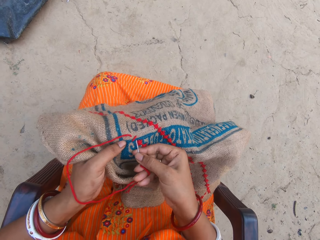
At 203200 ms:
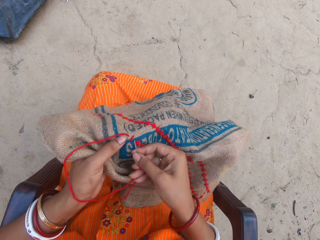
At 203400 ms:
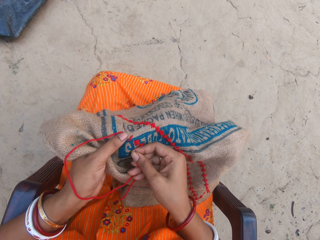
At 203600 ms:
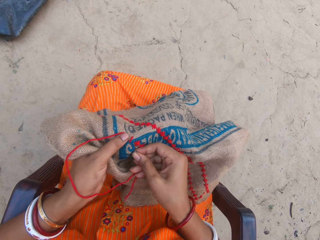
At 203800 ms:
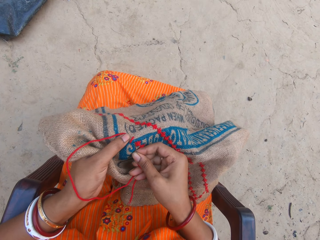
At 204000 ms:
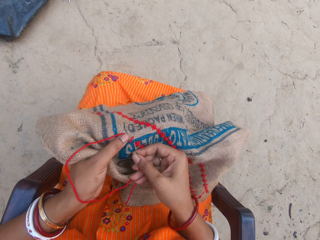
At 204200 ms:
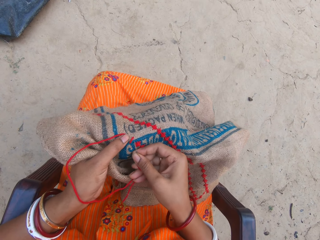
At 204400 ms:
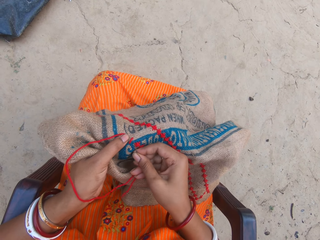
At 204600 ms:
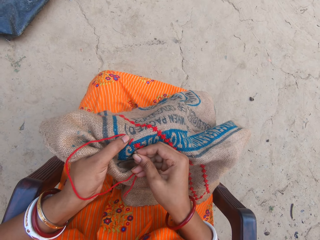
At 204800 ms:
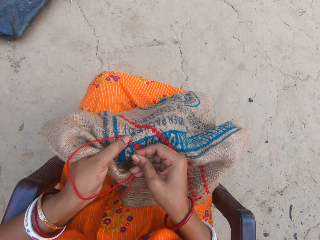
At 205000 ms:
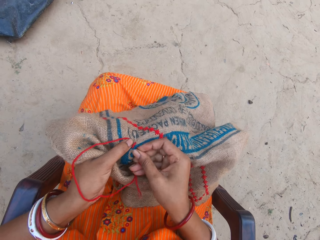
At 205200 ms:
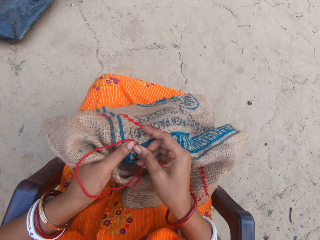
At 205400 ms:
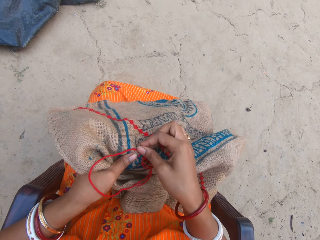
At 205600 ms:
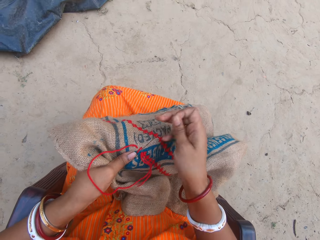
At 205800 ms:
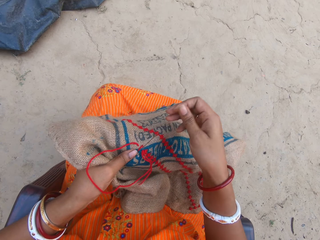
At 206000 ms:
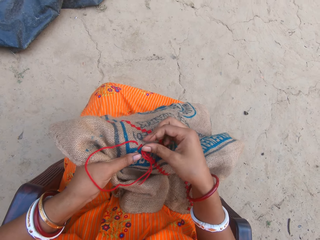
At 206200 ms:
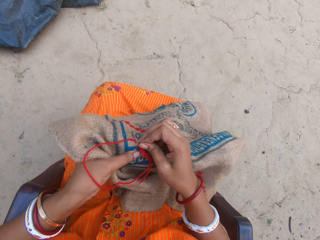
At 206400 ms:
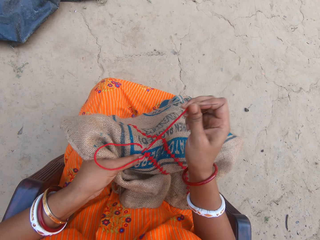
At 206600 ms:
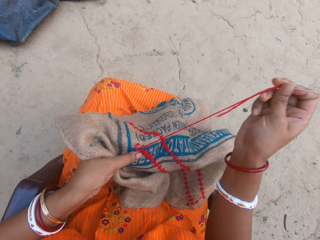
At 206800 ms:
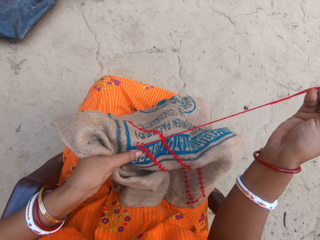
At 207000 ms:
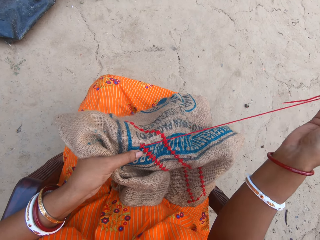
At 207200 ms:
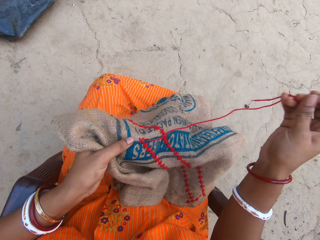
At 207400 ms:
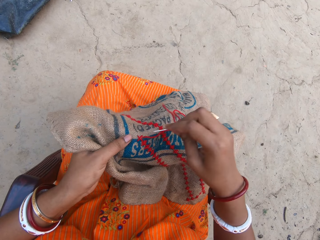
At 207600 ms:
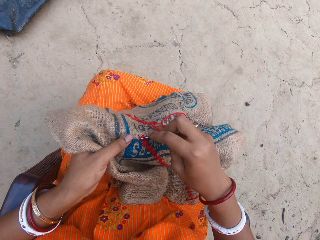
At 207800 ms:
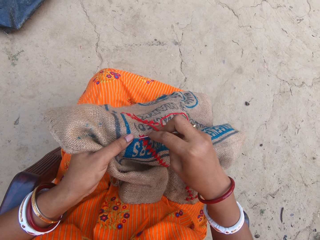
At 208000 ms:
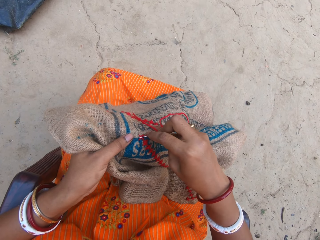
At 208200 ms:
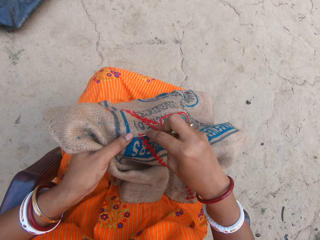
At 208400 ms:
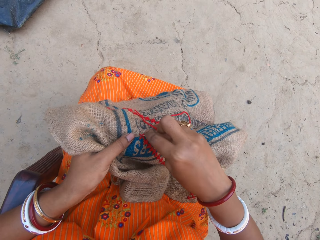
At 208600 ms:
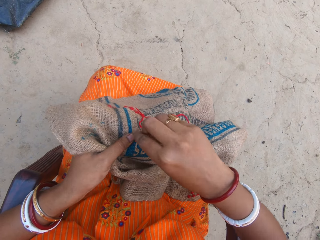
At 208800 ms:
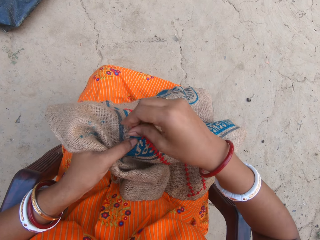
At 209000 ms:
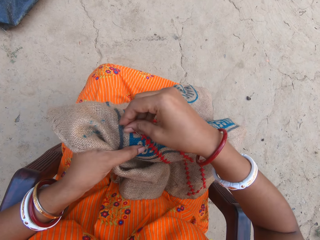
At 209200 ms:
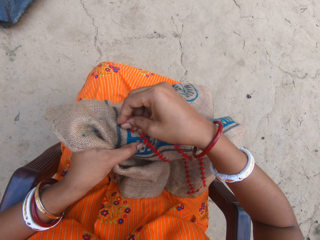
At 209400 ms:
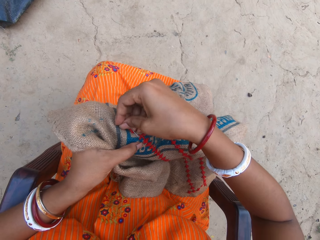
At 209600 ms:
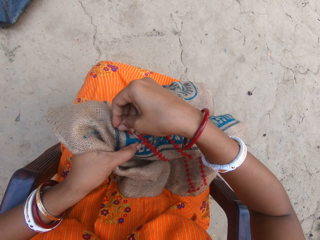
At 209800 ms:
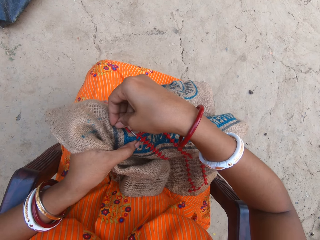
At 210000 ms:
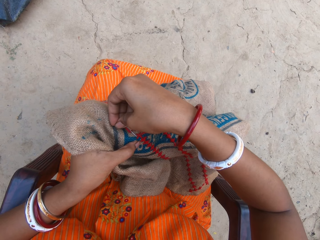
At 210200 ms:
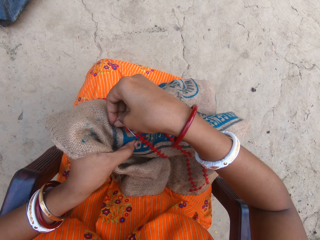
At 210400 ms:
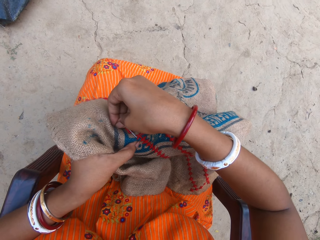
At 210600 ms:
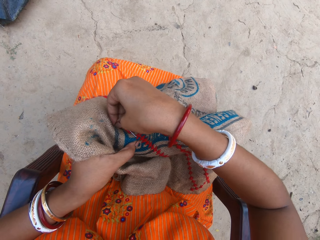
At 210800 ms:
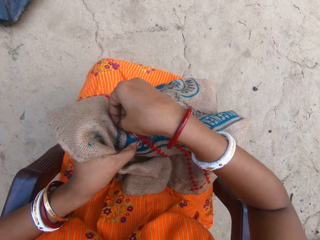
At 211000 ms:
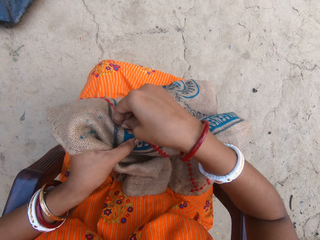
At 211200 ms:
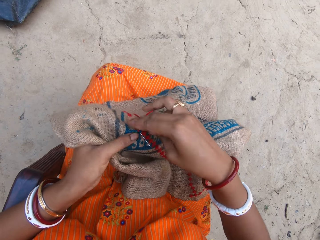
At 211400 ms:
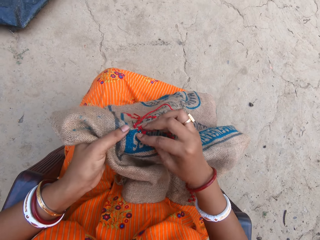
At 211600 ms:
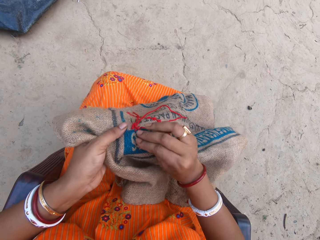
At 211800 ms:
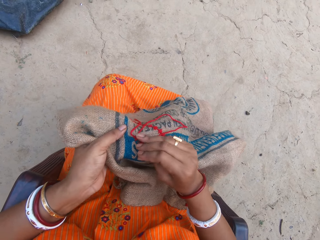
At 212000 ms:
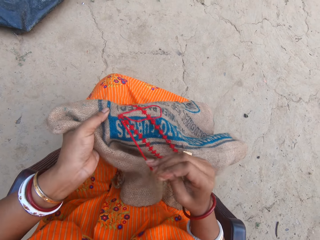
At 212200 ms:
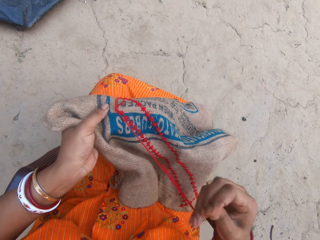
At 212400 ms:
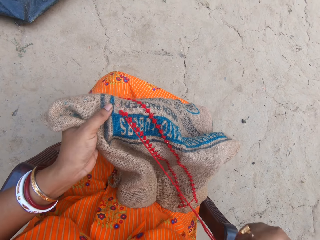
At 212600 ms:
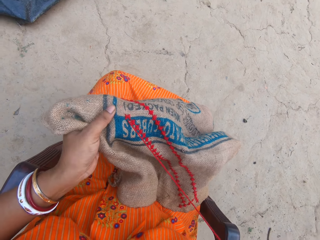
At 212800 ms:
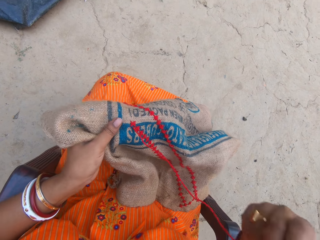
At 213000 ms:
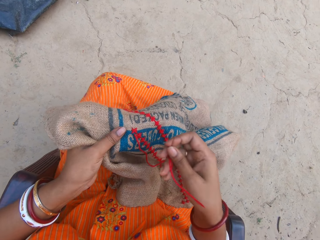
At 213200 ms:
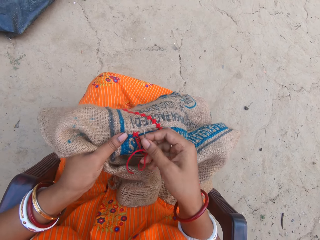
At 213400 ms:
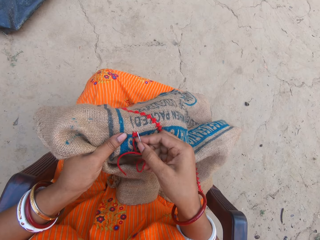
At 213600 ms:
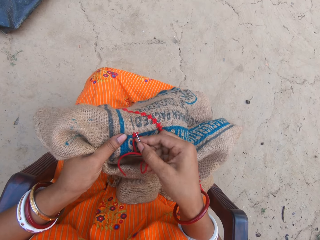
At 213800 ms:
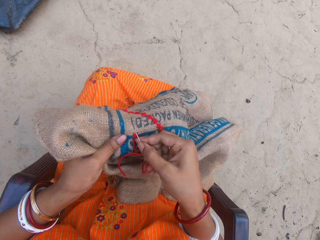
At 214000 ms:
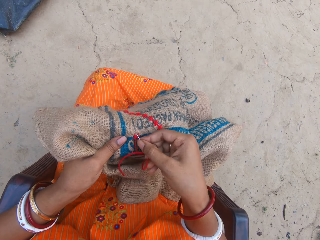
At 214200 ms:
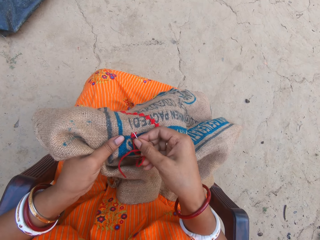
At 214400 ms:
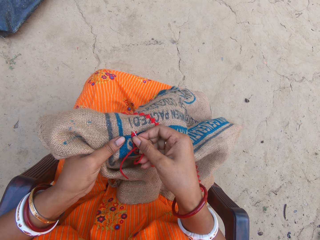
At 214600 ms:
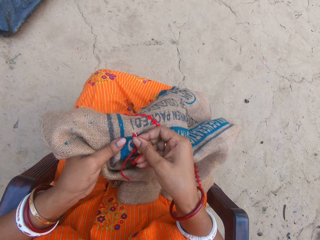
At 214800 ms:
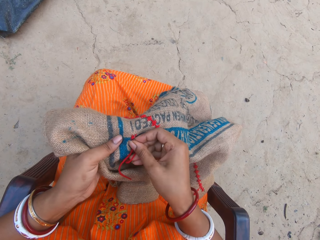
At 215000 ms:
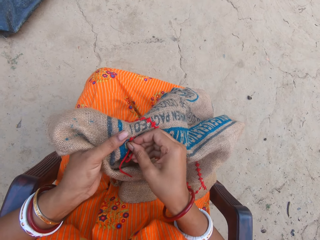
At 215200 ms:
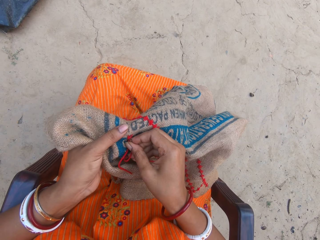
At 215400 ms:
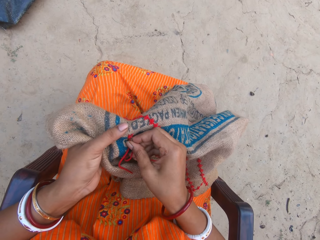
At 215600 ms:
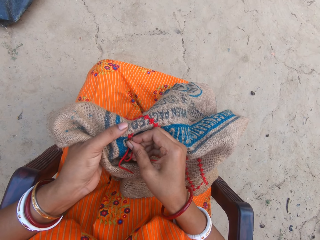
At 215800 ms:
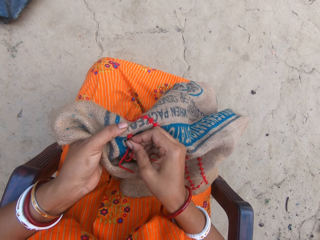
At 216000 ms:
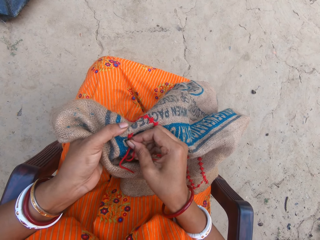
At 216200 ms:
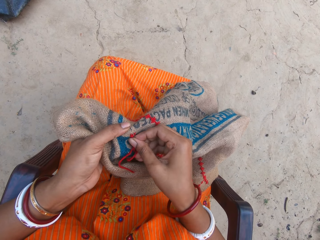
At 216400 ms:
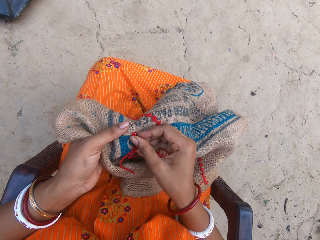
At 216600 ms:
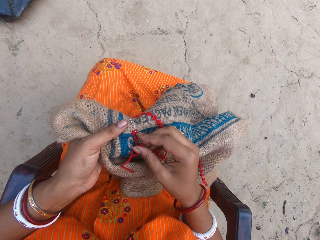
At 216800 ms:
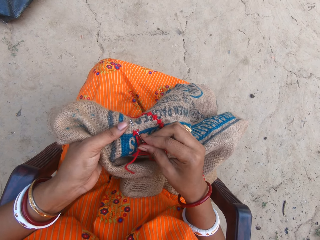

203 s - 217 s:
The camera wearer knits a sack. They pull a thread. They knit the sack. They pull the thread. They knit the sack.

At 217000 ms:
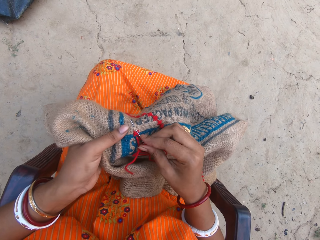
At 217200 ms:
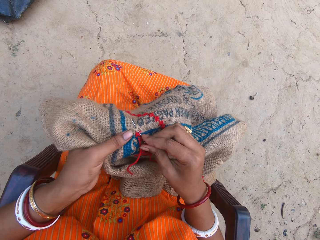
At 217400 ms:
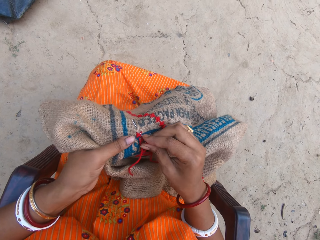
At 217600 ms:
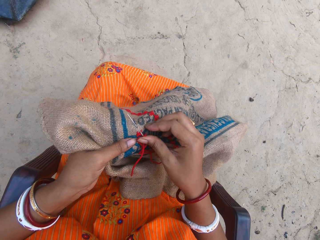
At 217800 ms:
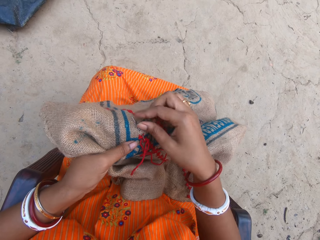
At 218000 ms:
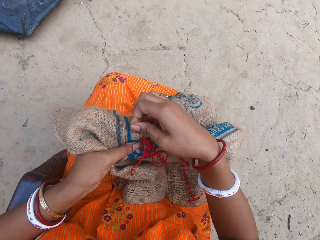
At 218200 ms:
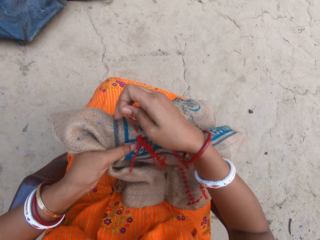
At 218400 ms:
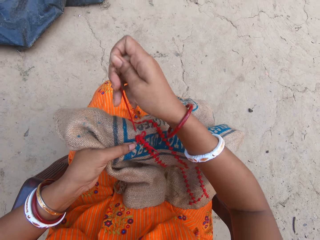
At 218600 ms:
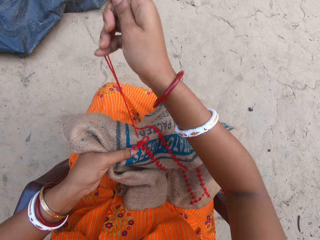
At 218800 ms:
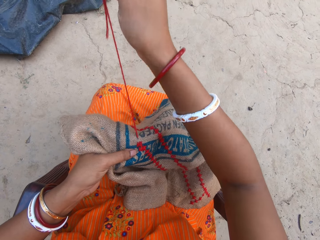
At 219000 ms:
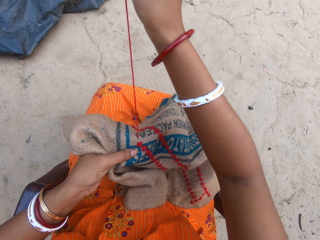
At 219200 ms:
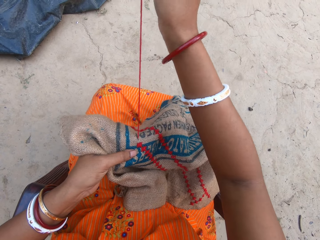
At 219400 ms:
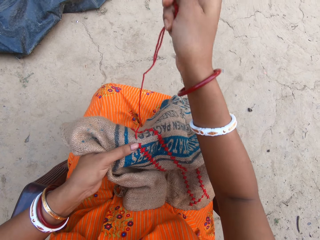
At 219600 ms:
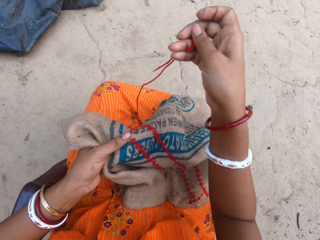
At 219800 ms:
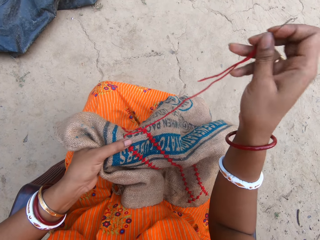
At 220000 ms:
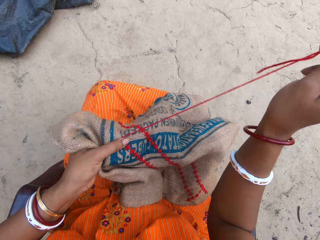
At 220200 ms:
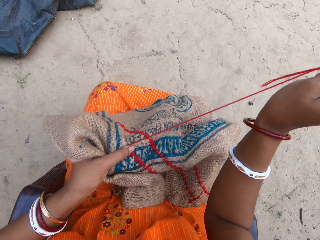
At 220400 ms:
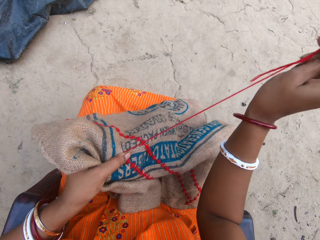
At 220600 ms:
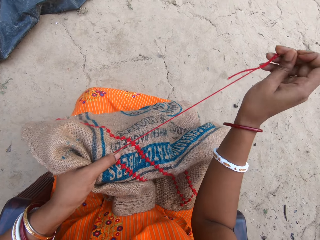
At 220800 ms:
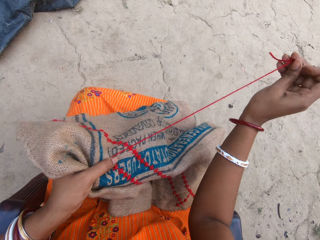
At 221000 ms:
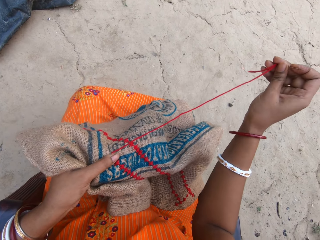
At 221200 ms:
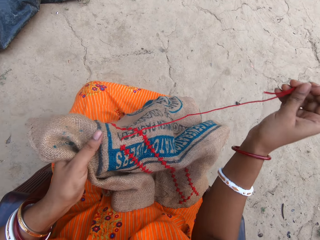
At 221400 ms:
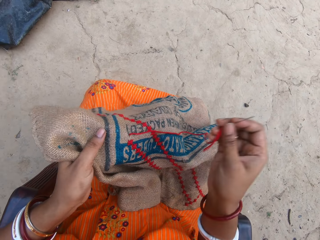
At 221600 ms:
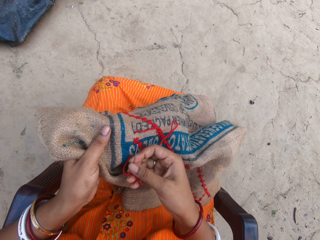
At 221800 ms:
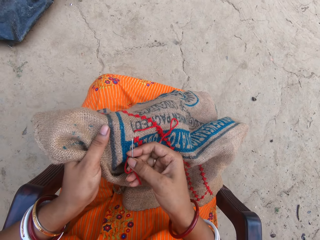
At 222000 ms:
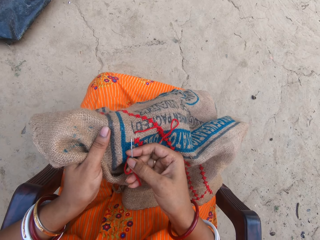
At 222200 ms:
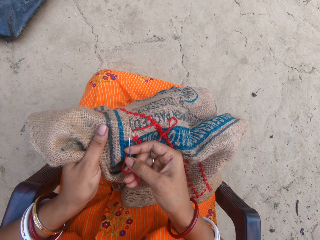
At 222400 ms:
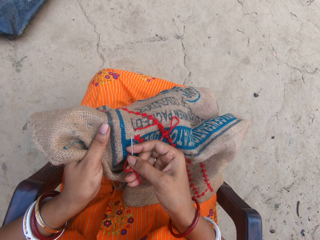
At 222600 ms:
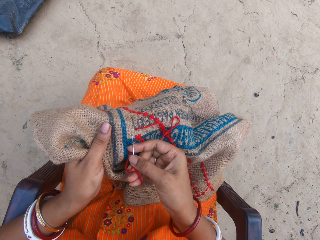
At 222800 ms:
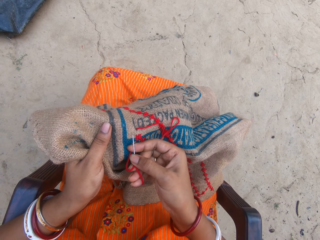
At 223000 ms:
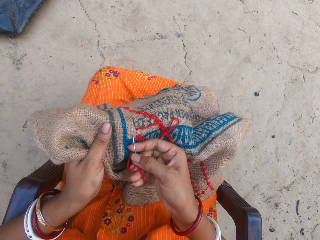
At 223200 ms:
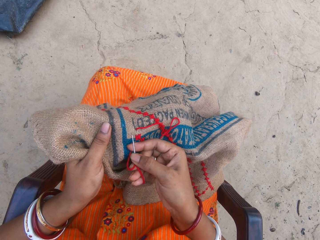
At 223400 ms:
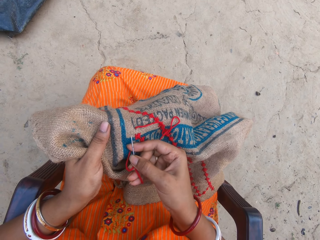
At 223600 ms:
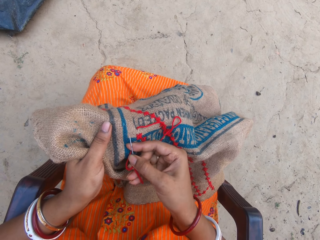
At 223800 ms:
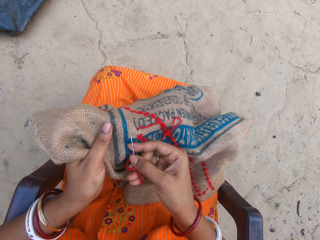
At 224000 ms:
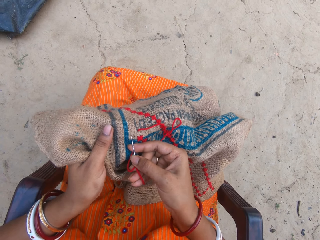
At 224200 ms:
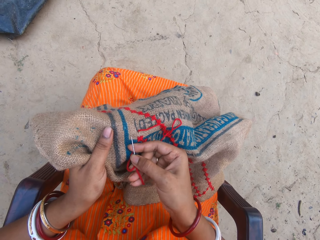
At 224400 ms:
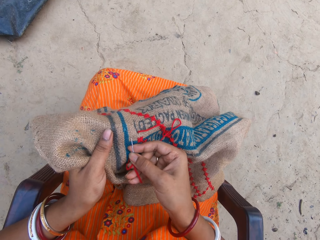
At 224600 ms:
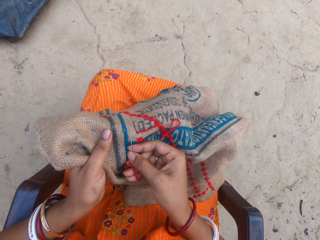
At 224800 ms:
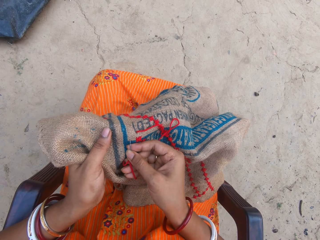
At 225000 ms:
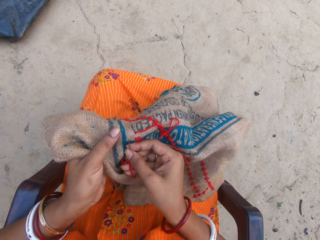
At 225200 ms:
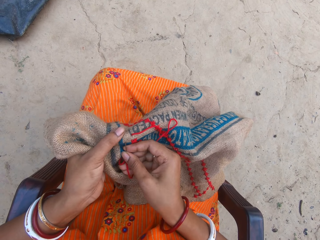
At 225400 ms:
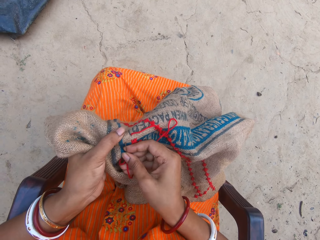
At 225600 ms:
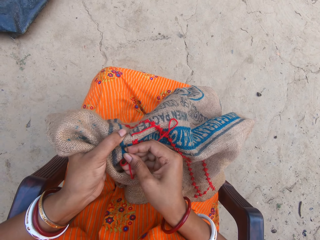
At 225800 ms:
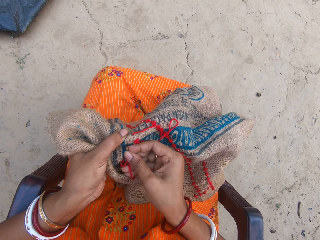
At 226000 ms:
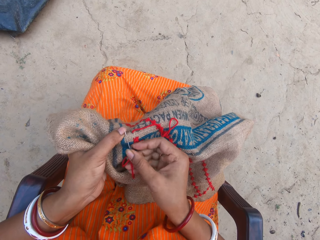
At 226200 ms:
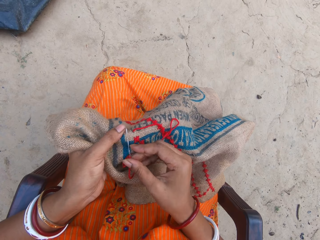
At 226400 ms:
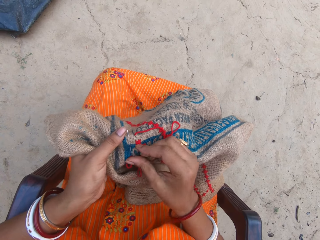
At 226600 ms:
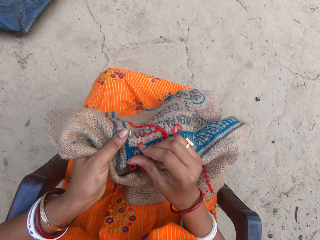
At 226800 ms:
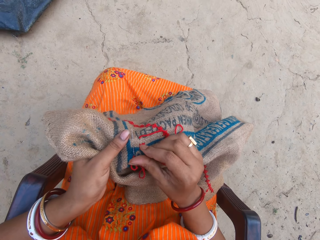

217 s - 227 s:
The camera wearer pulls a thread. They knit a sack. They knit the sack again.
